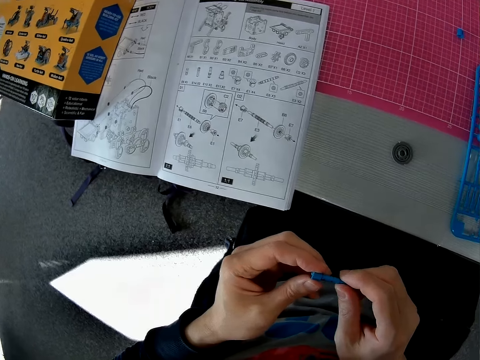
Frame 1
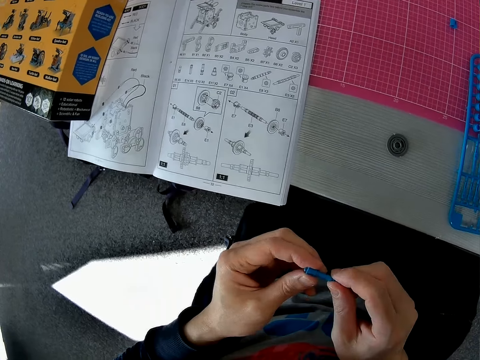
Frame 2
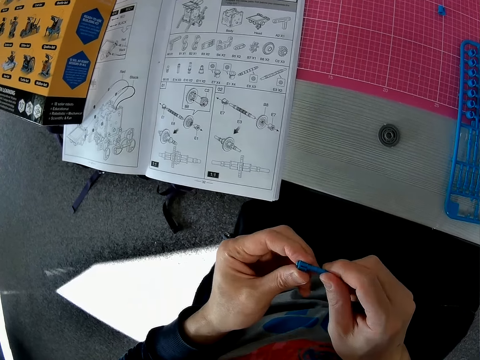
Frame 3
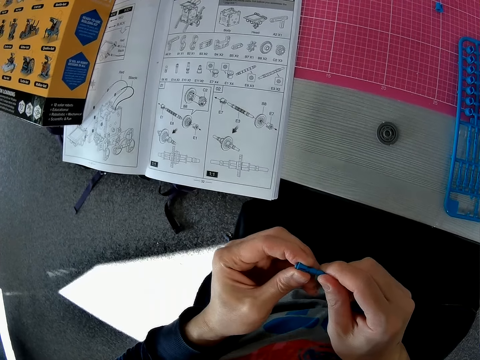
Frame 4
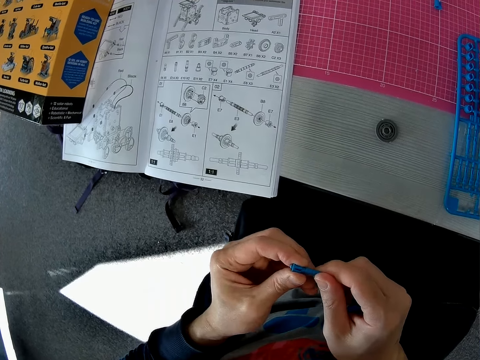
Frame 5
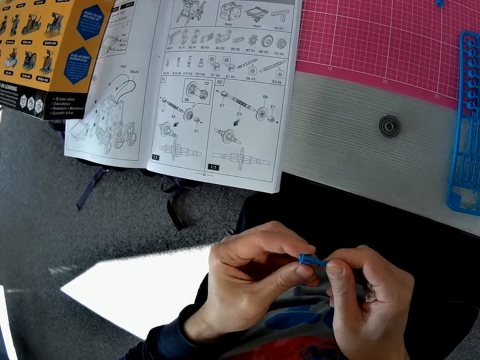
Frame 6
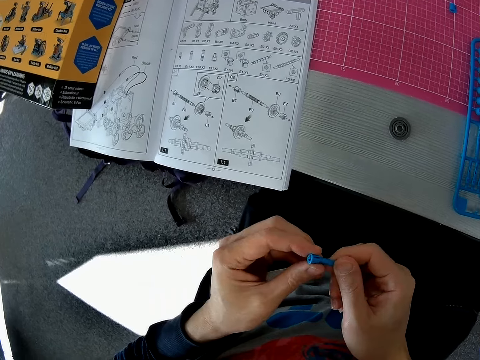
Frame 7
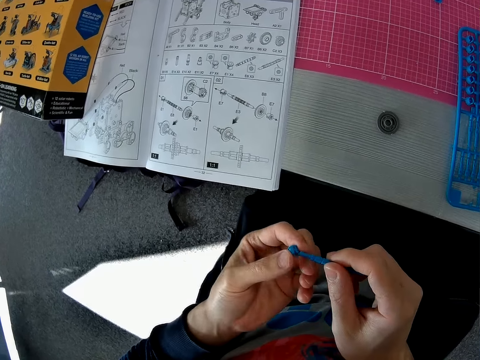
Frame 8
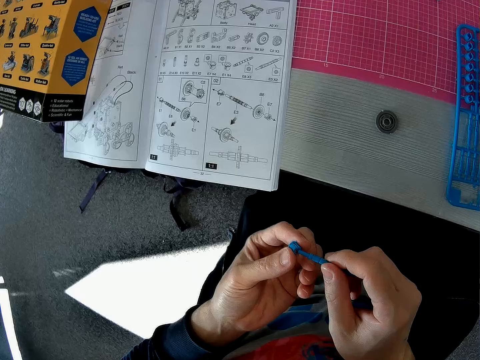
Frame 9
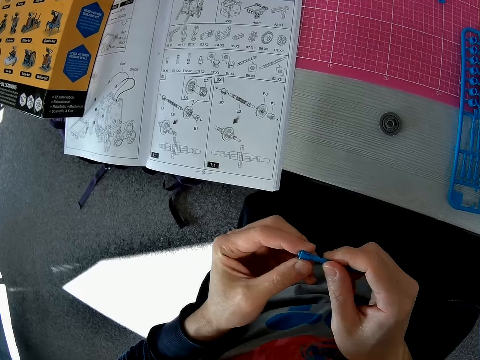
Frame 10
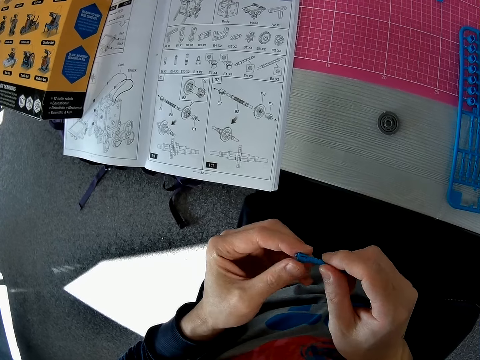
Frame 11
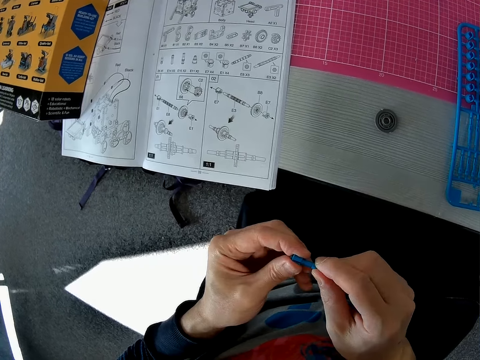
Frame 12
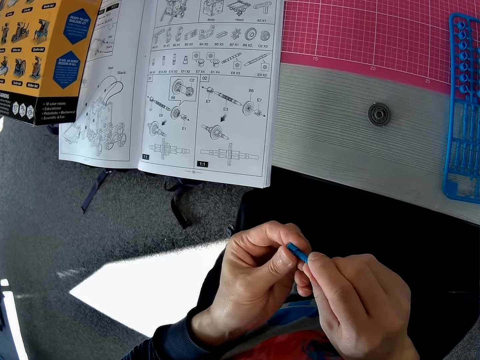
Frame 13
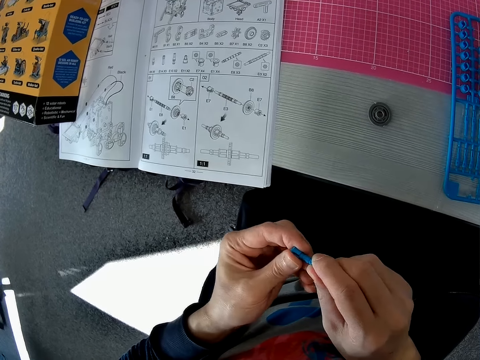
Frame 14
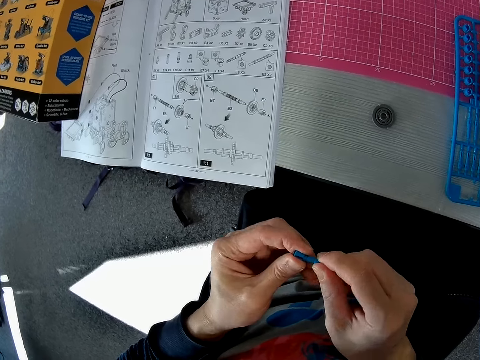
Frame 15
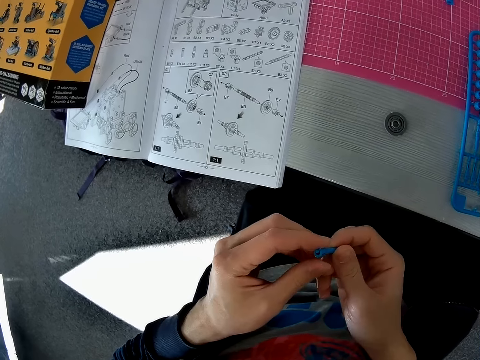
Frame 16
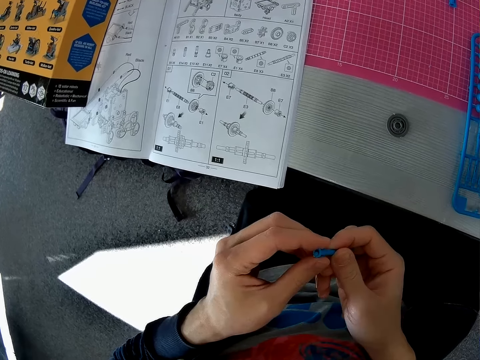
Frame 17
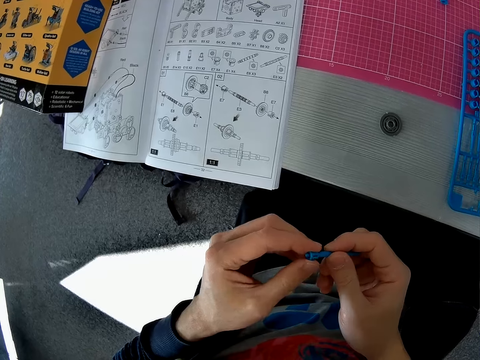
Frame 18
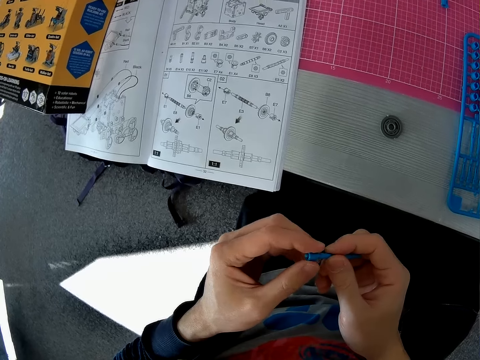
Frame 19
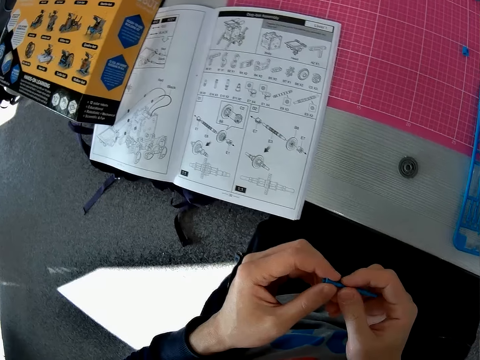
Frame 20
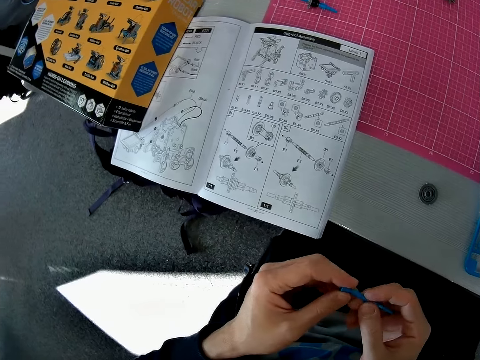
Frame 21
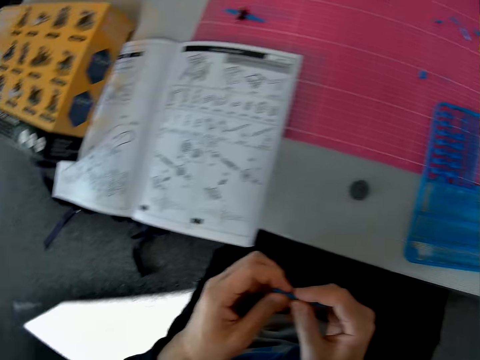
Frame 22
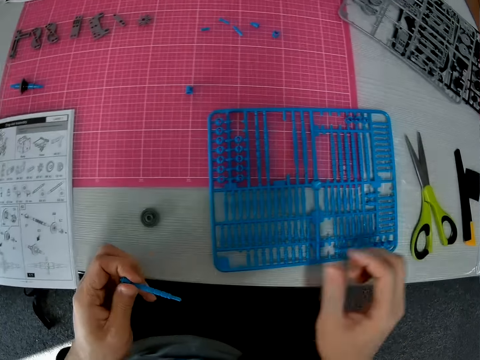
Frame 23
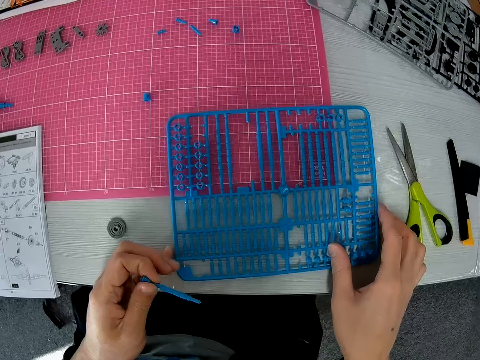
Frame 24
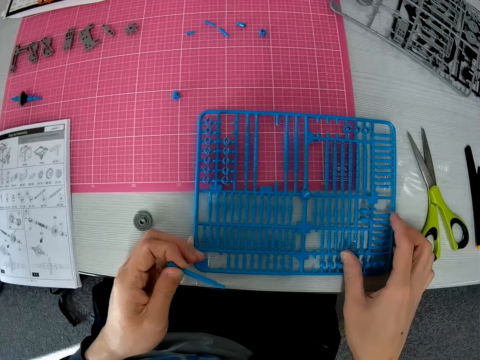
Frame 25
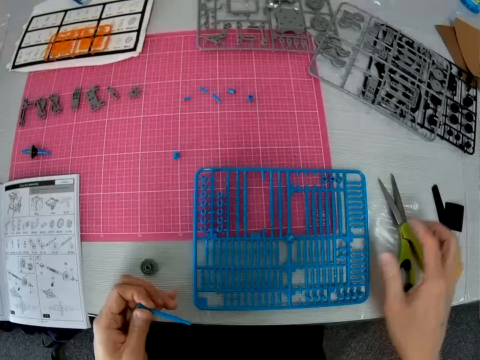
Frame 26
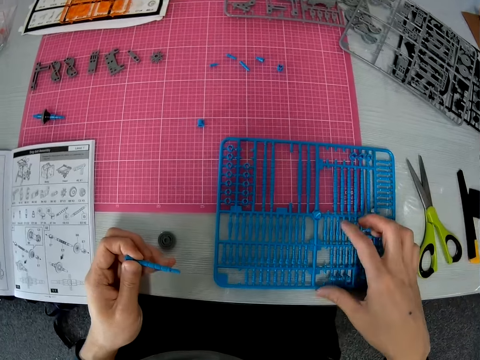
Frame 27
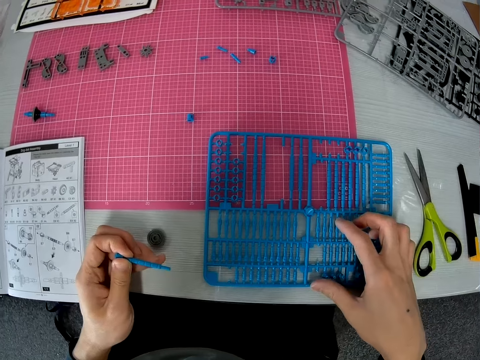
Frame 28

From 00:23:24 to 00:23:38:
The camera wearer adjusts the first sheet on the table. They hold the laser craft kit.

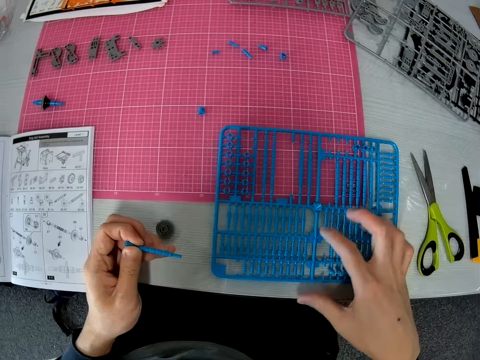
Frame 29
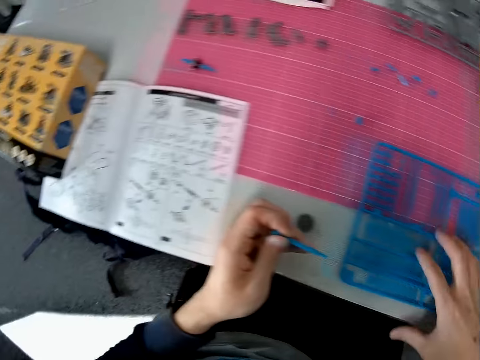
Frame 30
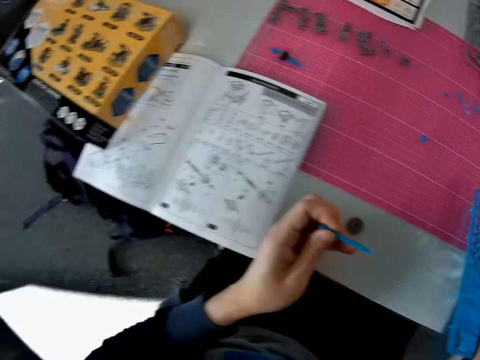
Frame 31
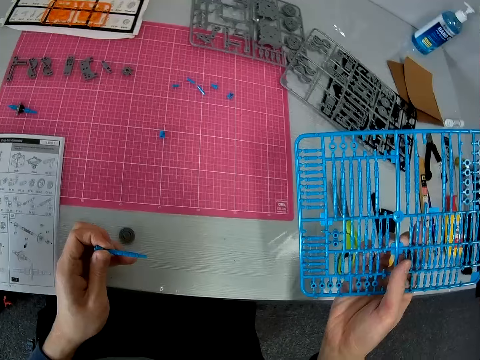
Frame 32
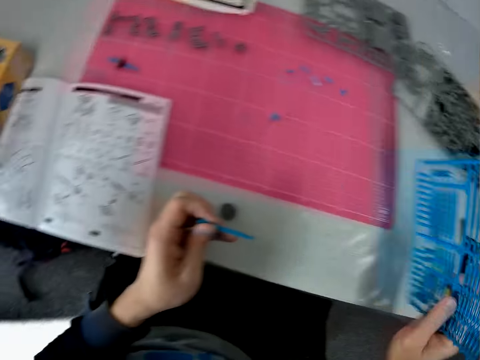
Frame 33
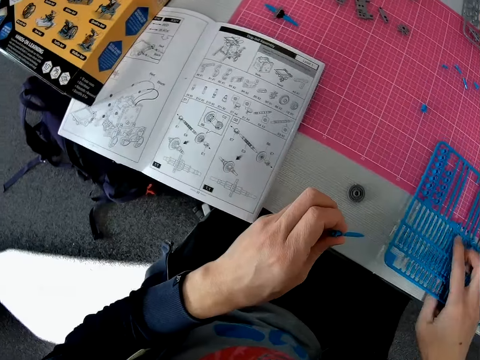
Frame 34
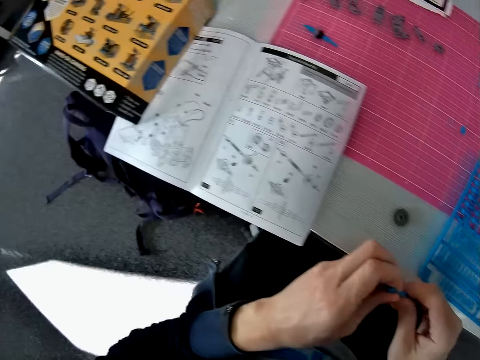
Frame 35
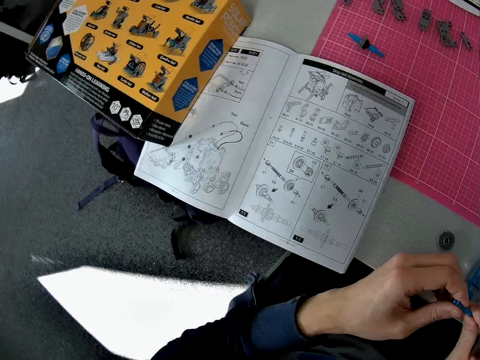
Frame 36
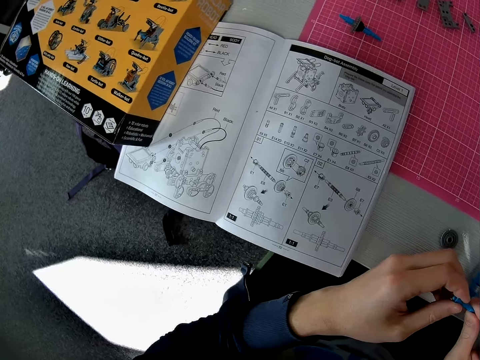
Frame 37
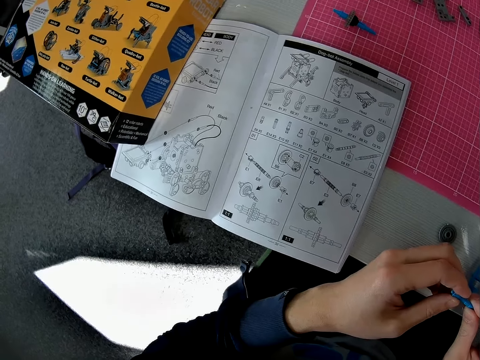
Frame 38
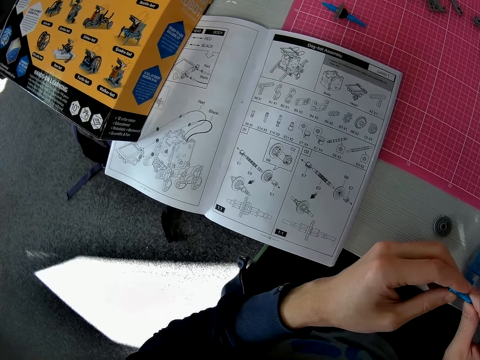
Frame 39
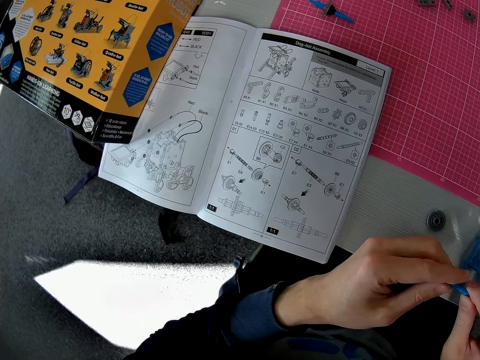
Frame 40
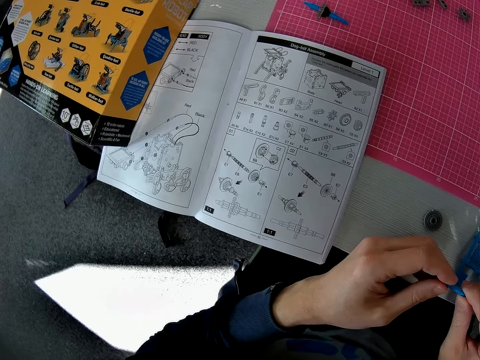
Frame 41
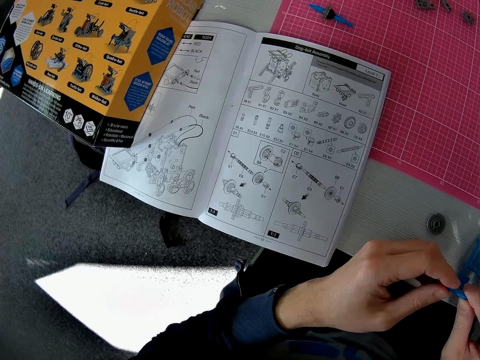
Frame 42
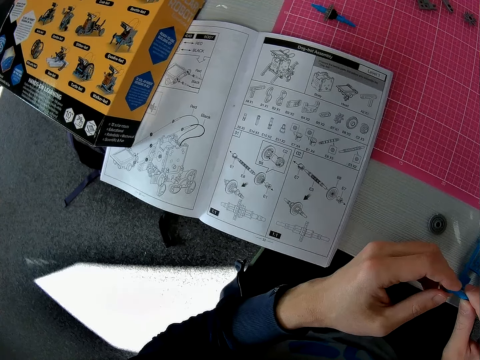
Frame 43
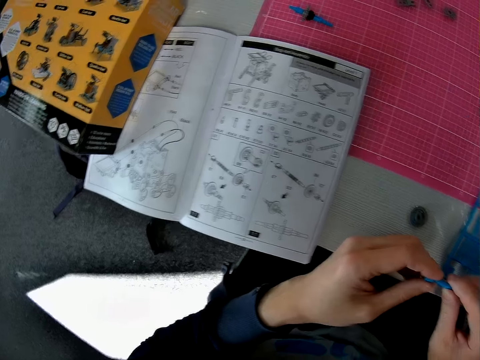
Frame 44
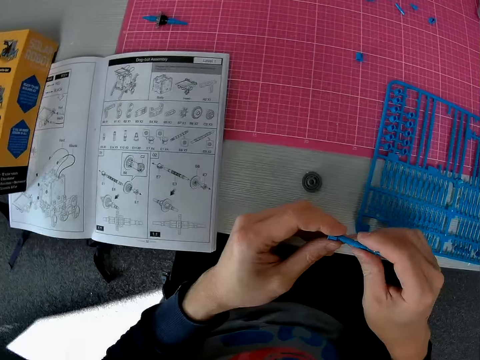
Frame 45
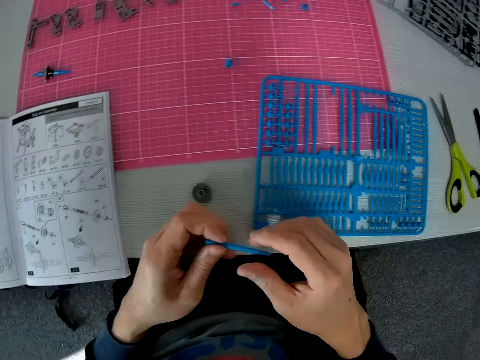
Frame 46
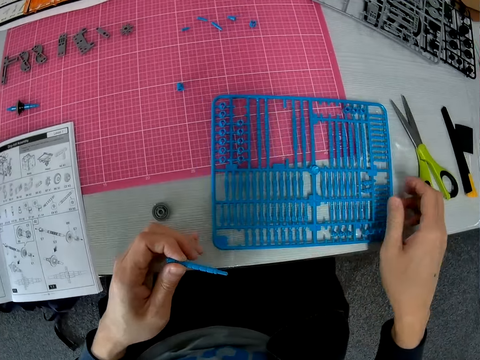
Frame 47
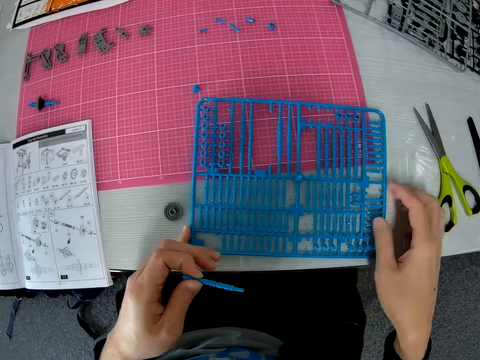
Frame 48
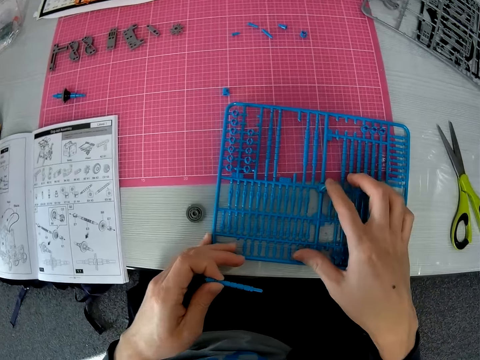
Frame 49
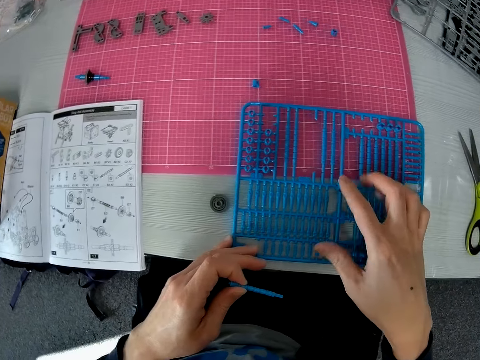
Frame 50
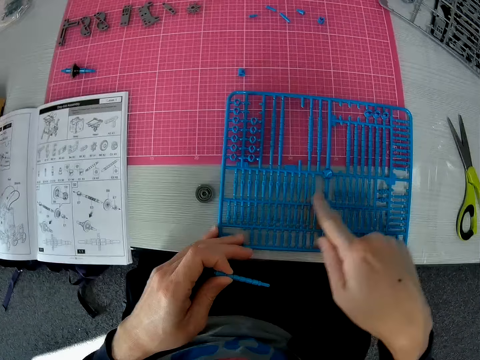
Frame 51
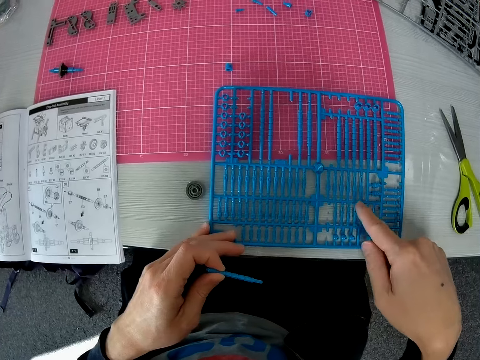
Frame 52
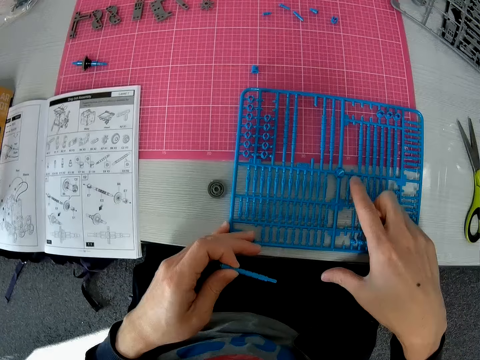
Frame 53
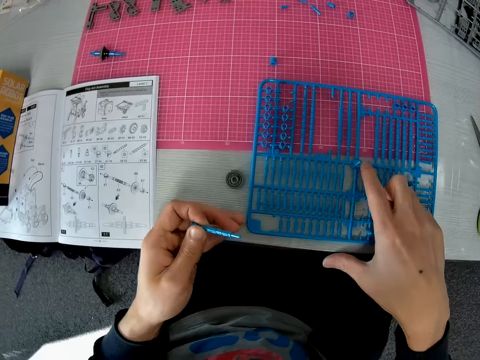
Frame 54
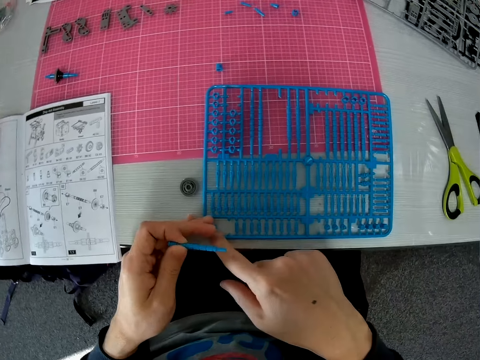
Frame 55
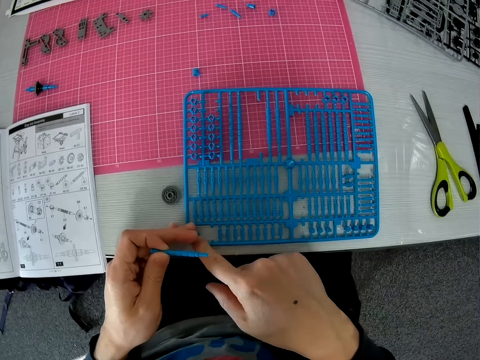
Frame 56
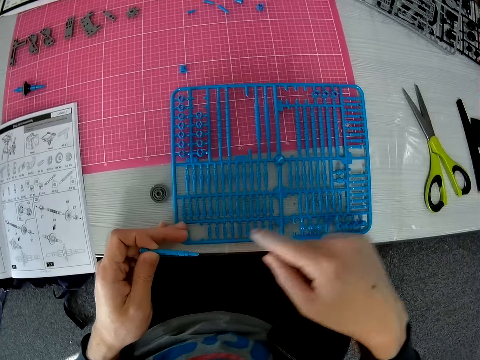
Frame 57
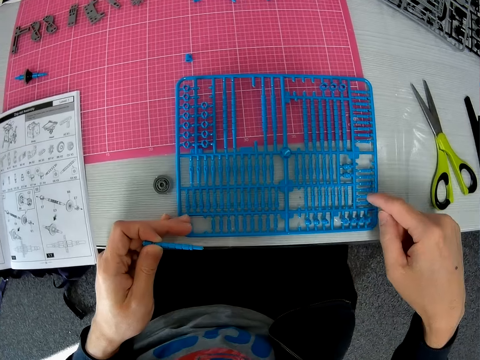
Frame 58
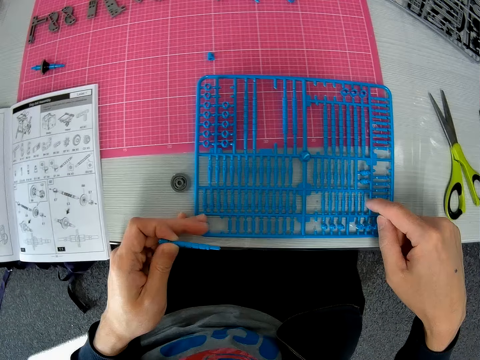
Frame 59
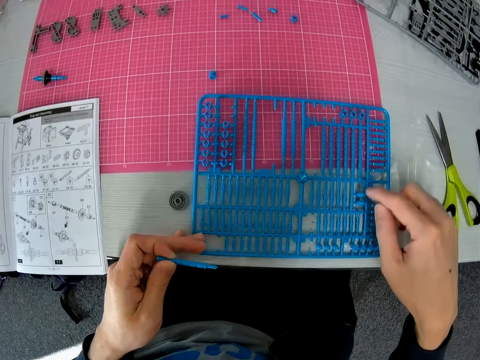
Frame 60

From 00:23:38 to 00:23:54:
The camera wearer lifts the laser craft kit or sheet. They place the laser craft kit on the table. They hold the fixed models with both hands. They read the manual on the table. They look at the fixed model. They adjust the first sheet on the table. They drag the laser craft kit on the table. They look at the laser craft kit.
